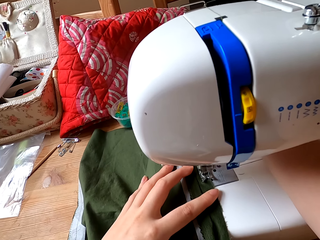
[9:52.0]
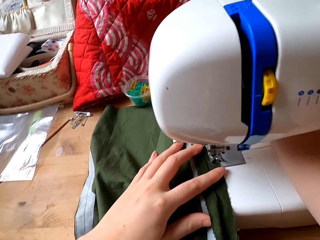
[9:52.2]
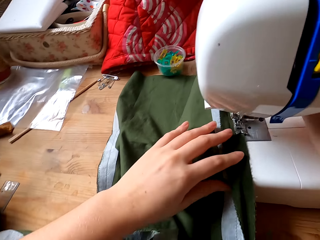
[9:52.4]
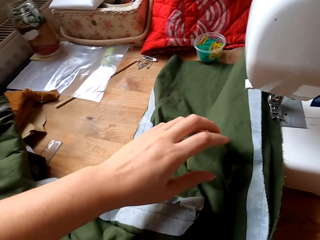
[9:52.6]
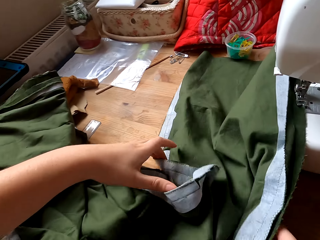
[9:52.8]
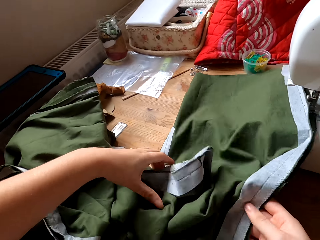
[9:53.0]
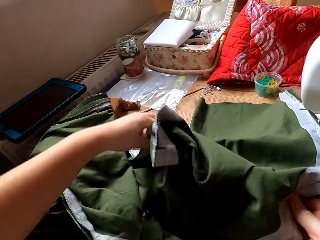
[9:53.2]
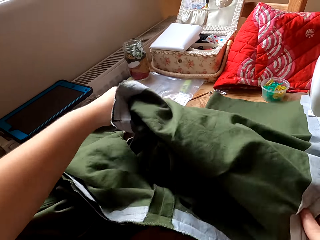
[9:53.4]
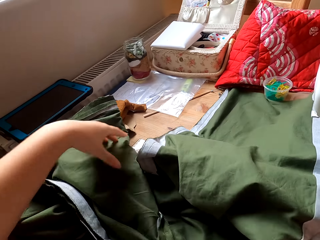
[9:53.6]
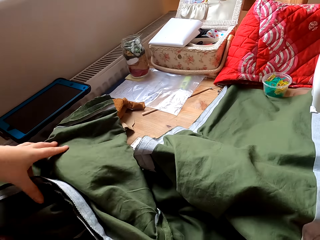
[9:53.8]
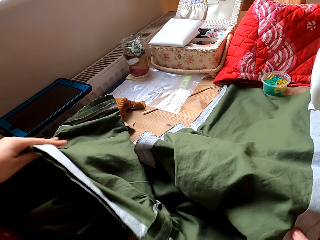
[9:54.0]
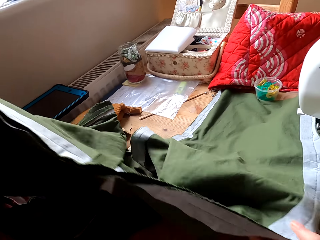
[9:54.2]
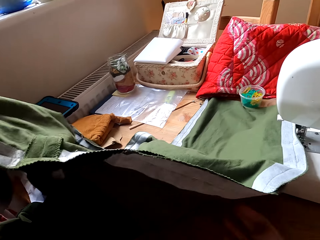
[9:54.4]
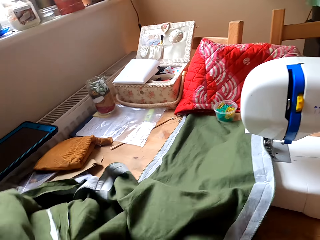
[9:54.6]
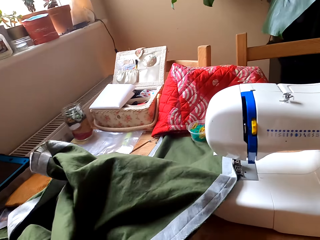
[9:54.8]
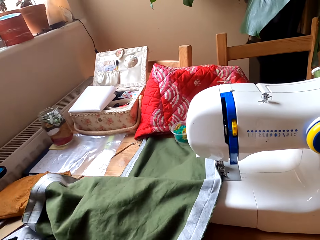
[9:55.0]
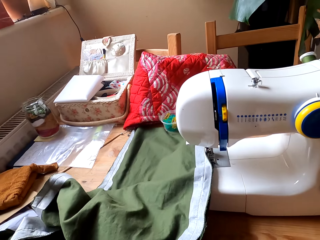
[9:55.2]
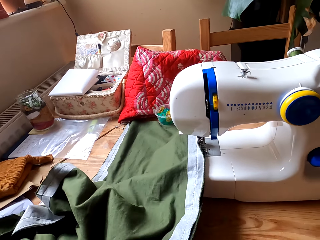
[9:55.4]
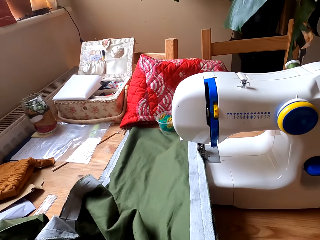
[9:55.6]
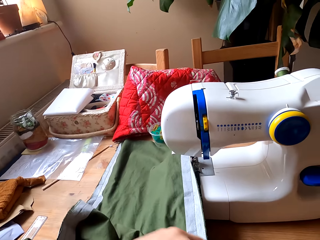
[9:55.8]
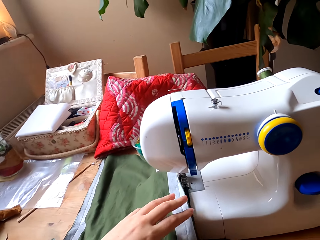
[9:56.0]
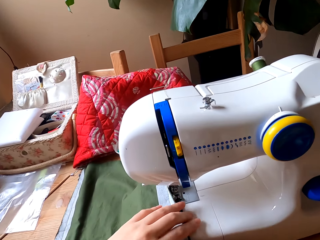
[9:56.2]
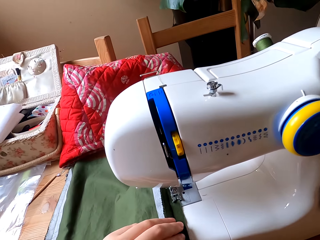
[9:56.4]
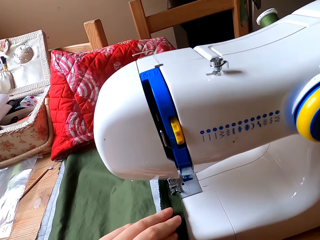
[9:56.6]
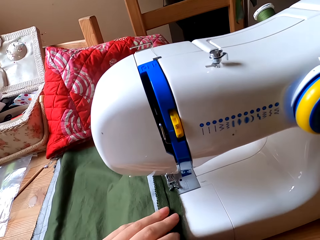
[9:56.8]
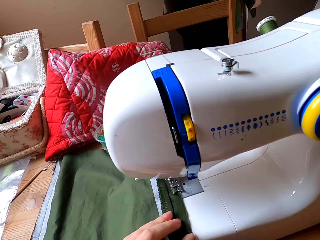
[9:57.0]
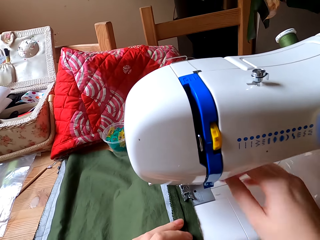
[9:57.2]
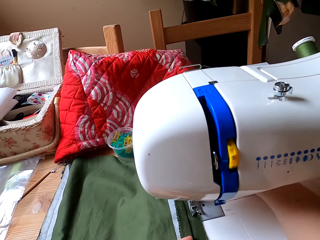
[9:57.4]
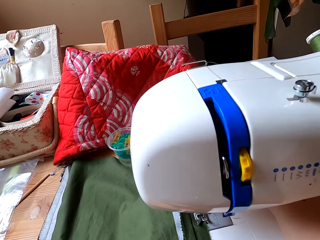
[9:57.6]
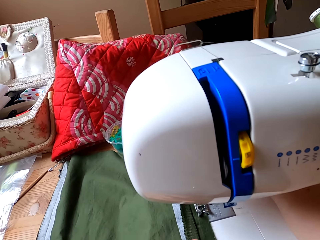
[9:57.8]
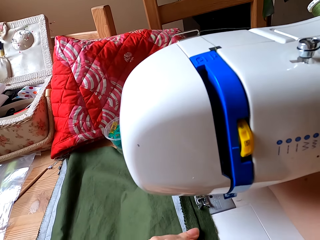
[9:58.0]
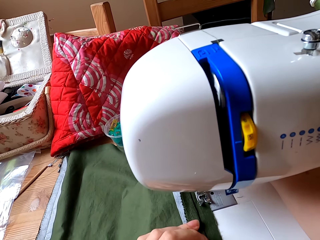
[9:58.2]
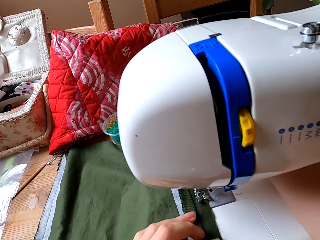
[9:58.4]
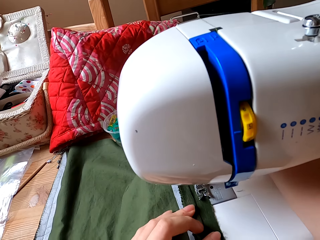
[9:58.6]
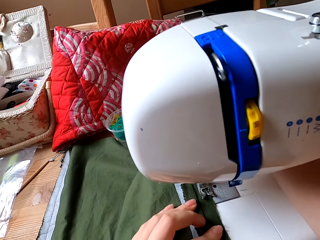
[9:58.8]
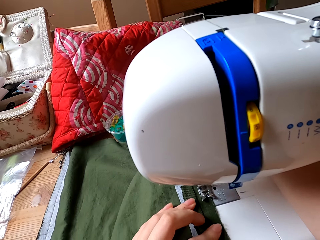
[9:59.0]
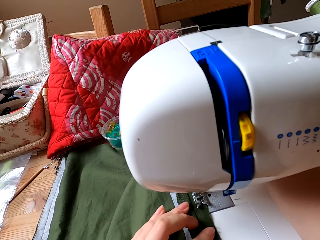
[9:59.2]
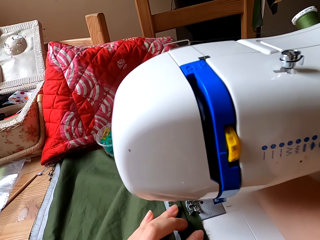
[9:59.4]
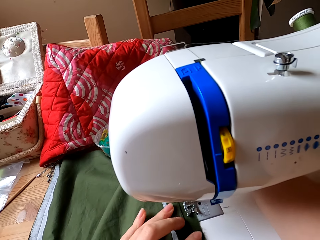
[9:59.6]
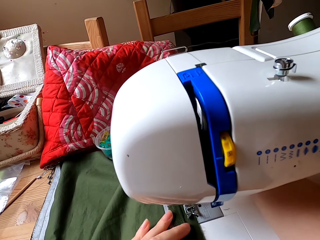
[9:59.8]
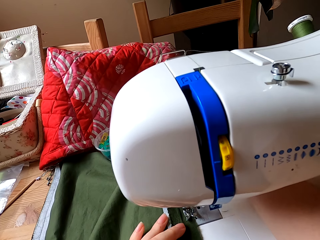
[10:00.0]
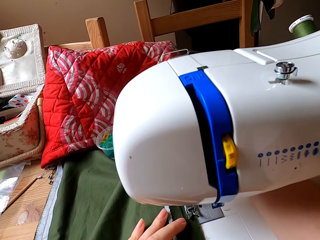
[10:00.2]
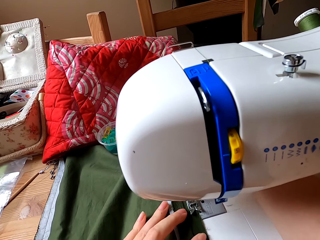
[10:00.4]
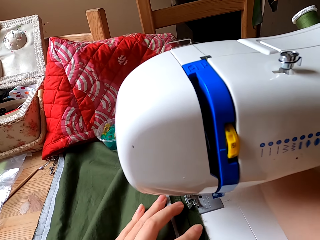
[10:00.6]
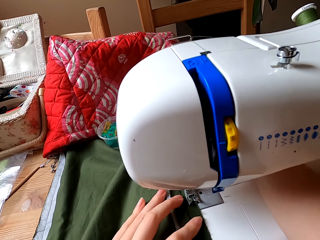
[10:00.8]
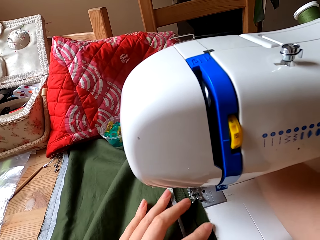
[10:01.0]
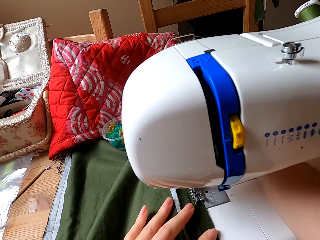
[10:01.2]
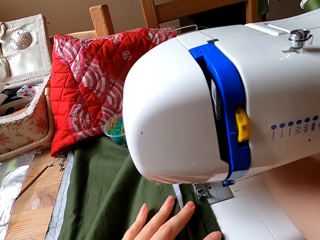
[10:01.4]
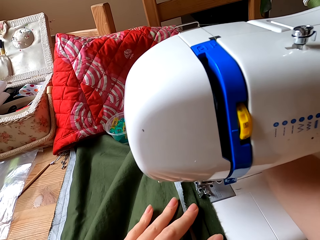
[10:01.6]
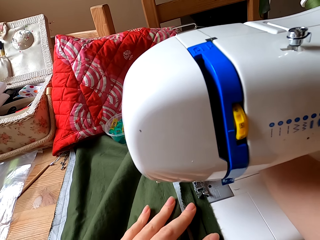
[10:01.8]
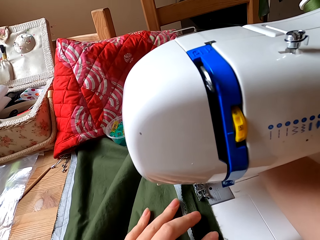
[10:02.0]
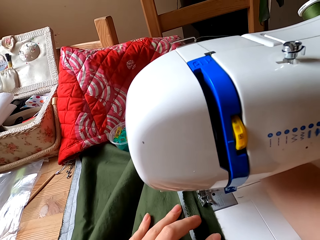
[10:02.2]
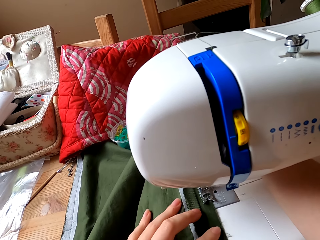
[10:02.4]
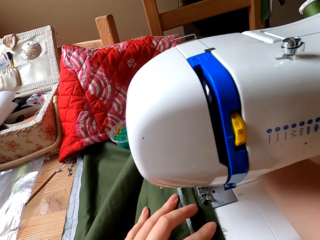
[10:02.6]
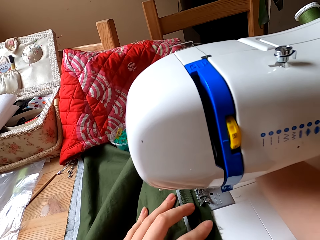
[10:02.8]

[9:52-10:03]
The camera wearer straightens the cloth with both hands. They sew the cloth with the sewing machine.

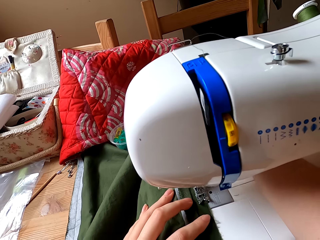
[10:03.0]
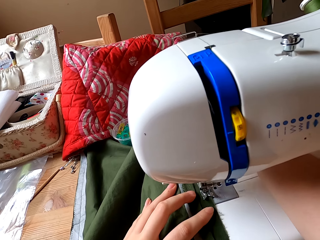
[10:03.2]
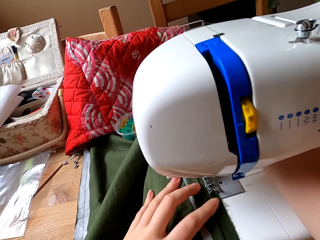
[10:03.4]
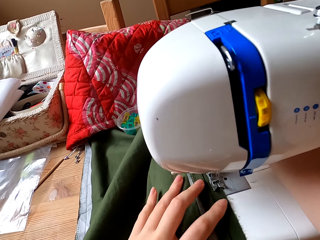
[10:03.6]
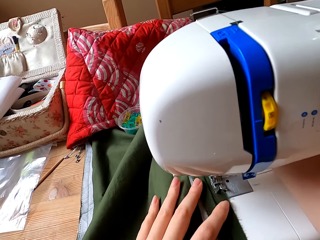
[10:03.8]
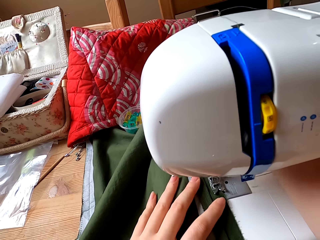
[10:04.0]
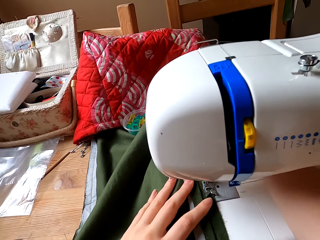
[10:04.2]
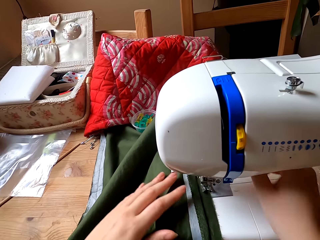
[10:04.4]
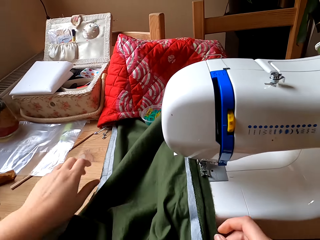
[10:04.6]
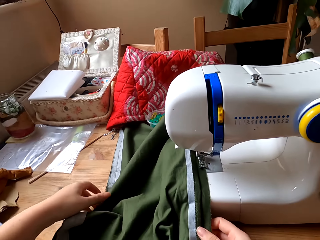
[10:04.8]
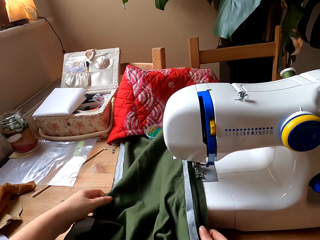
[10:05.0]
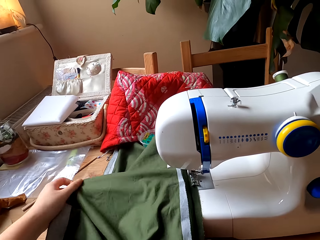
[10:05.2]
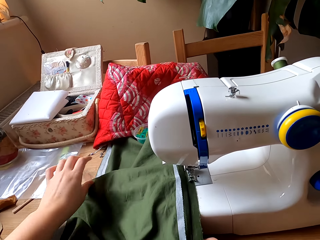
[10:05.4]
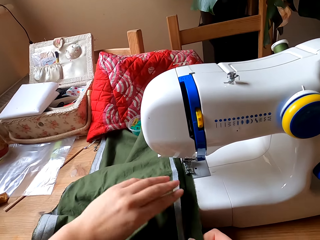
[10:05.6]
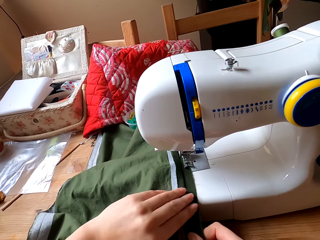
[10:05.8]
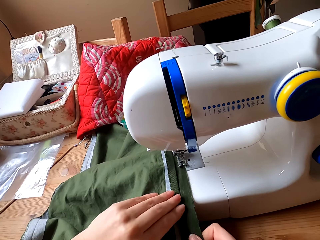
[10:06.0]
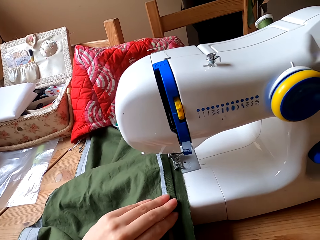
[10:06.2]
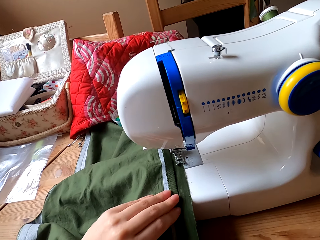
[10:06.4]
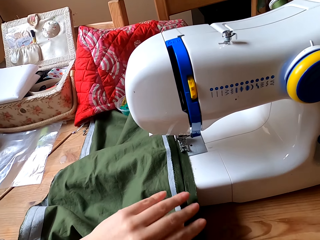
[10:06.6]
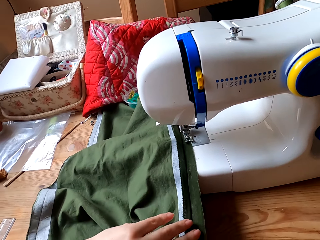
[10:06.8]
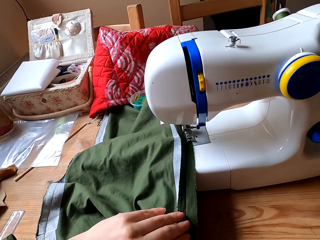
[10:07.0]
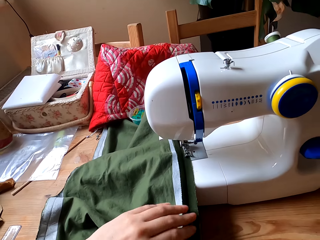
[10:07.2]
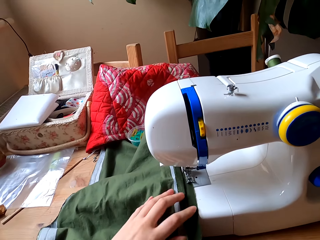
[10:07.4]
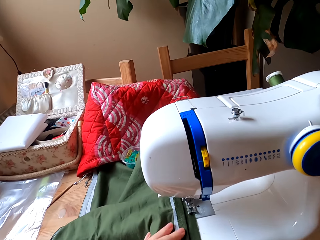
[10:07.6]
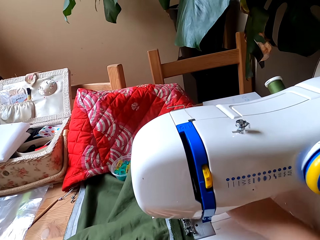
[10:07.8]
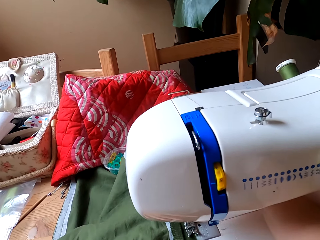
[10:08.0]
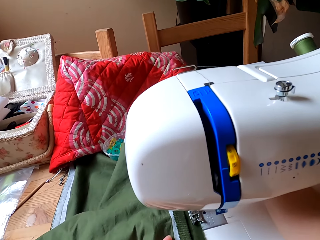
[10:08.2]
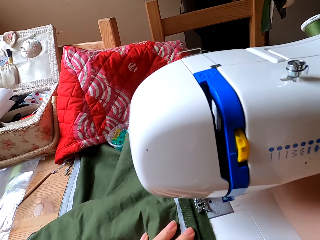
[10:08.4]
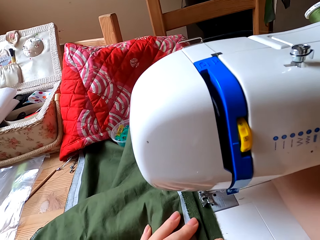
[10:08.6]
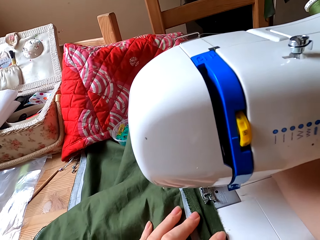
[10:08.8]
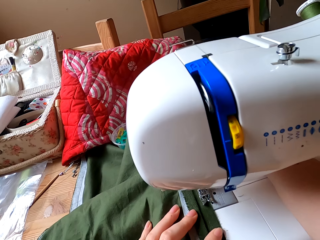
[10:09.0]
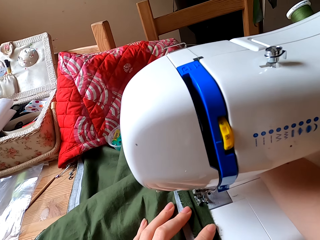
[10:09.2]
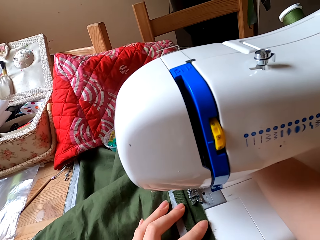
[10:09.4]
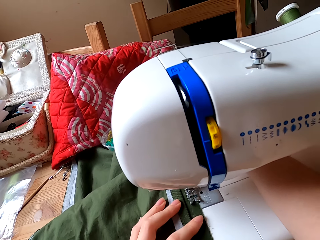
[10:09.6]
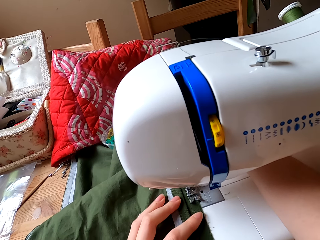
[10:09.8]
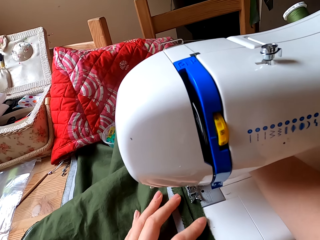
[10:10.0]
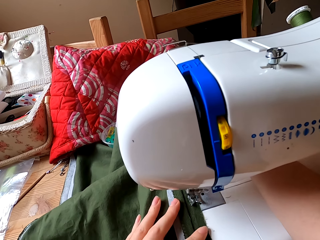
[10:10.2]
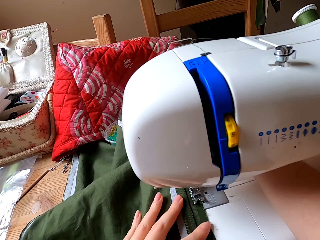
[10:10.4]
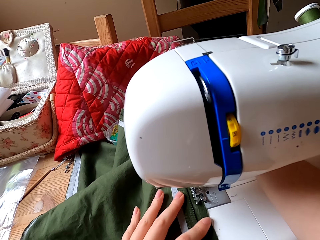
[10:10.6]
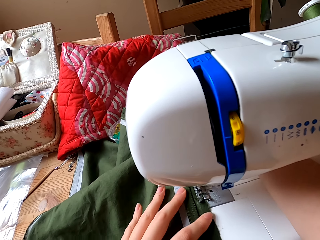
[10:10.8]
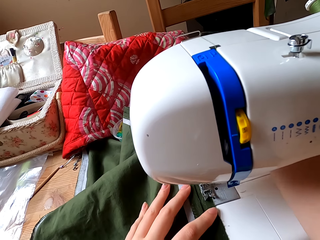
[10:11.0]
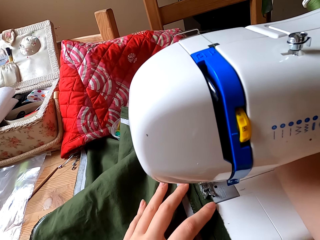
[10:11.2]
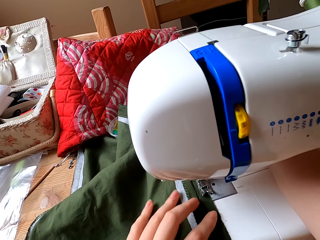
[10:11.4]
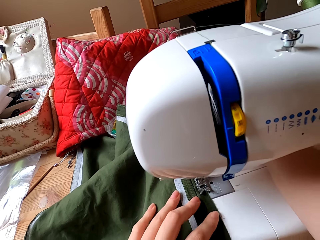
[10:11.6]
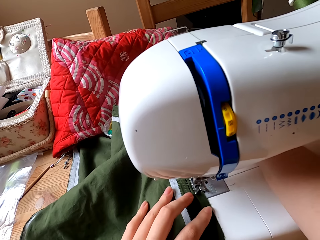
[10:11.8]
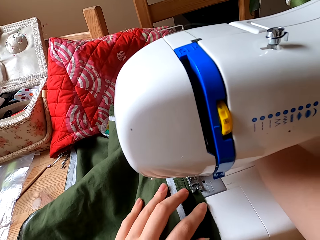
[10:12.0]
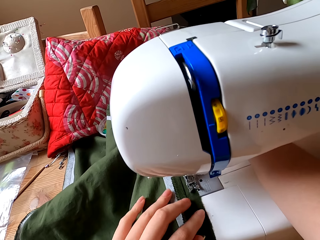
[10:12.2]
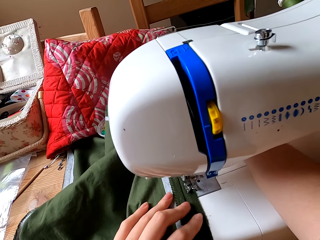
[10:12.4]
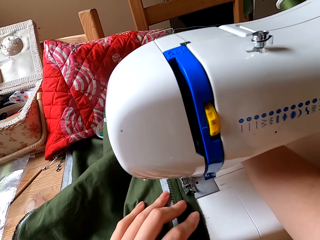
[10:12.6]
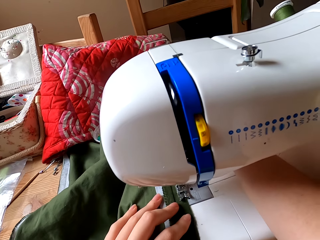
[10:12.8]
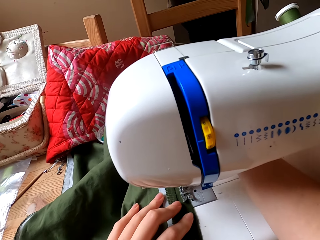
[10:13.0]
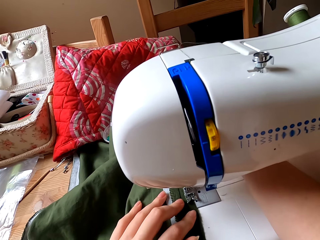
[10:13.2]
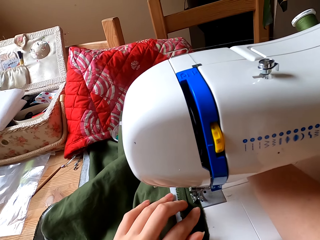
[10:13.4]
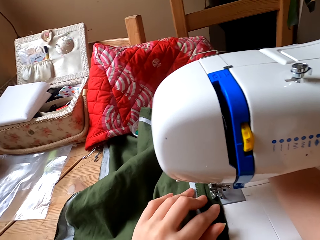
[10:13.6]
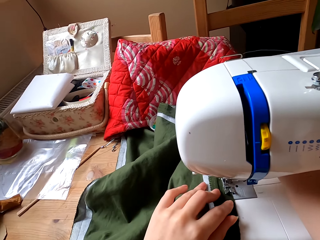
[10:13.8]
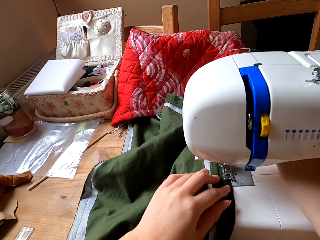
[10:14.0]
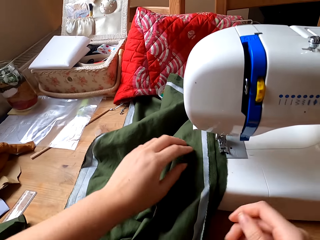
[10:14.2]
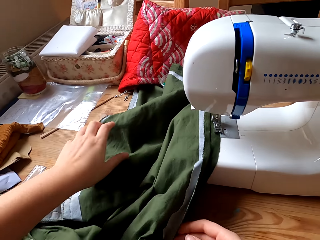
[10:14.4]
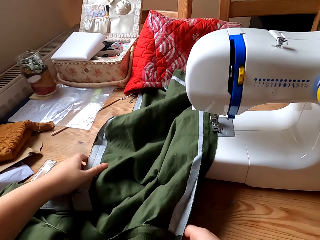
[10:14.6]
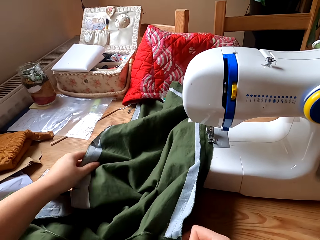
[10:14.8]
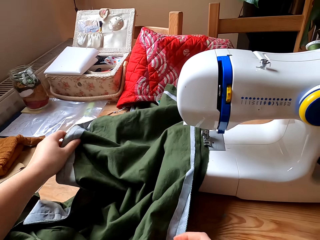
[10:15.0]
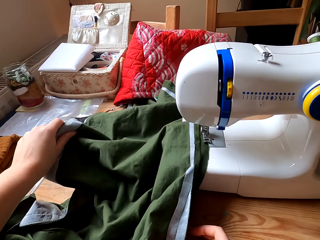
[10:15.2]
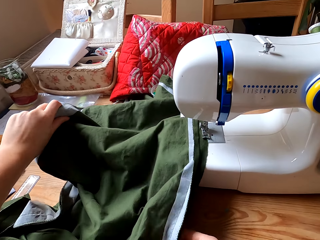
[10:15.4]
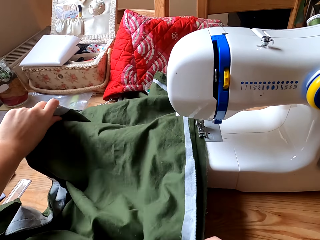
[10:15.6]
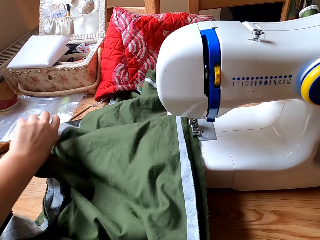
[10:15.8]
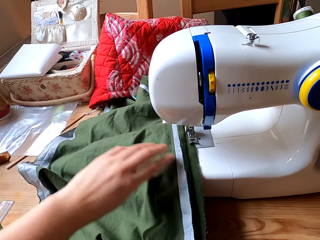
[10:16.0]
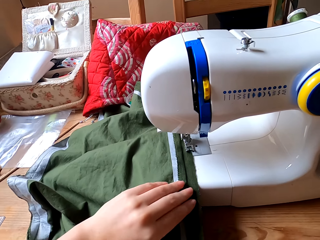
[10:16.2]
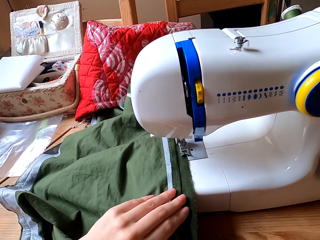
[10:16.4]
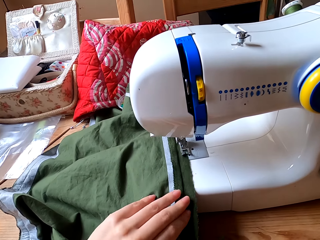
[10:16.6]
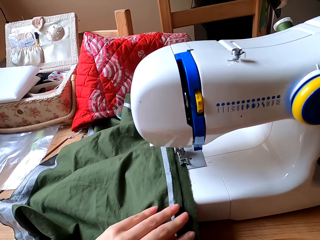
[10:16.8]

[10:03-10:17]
The camera wearer straightens the cloth with both hands. They sew the cloth with the sewing machine. They straighten the cloth with both hands.
